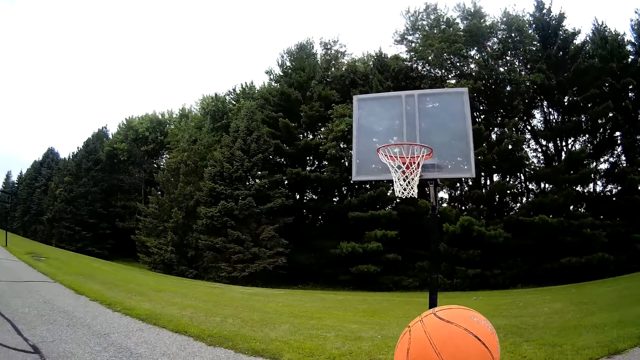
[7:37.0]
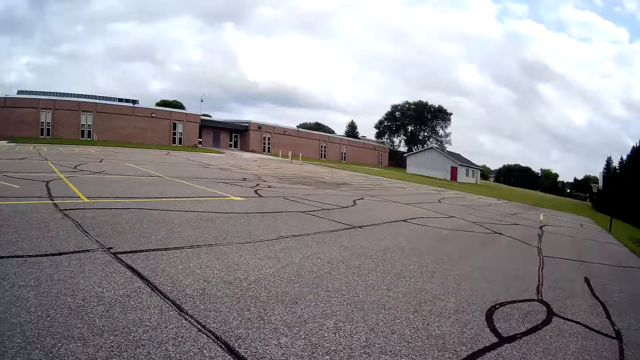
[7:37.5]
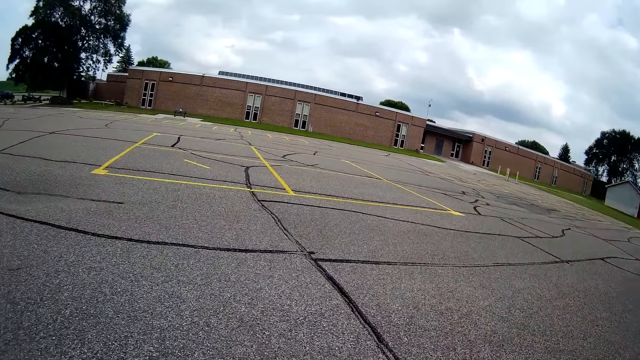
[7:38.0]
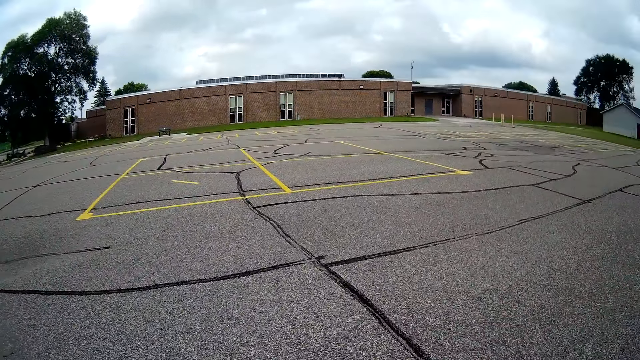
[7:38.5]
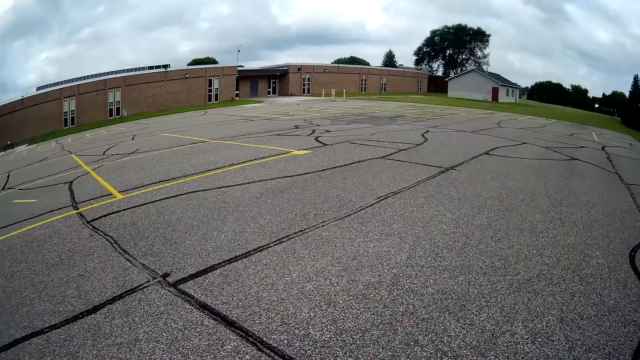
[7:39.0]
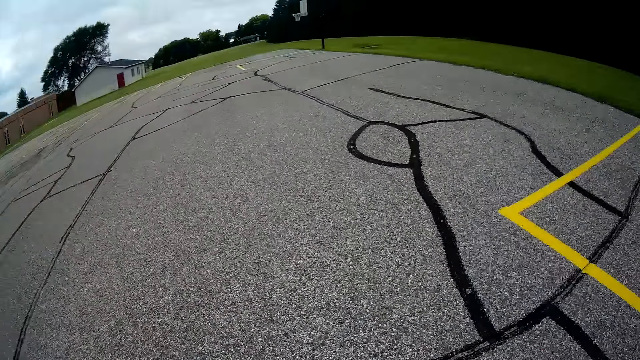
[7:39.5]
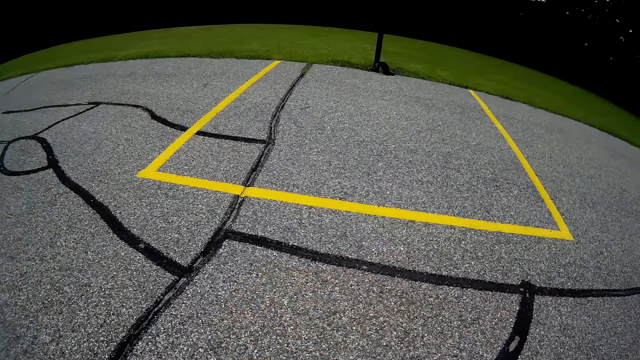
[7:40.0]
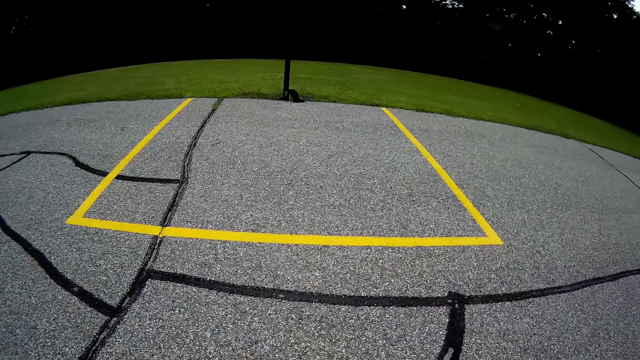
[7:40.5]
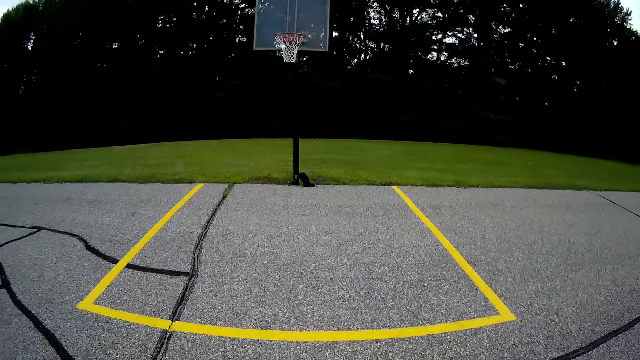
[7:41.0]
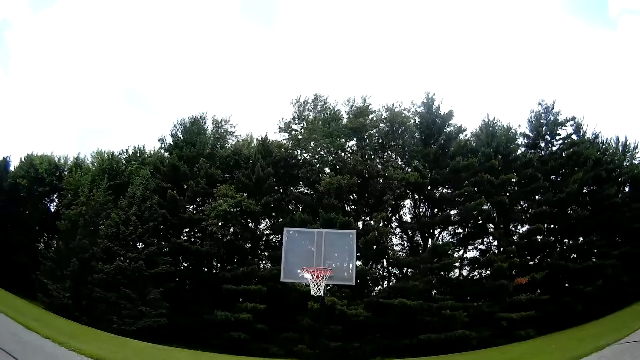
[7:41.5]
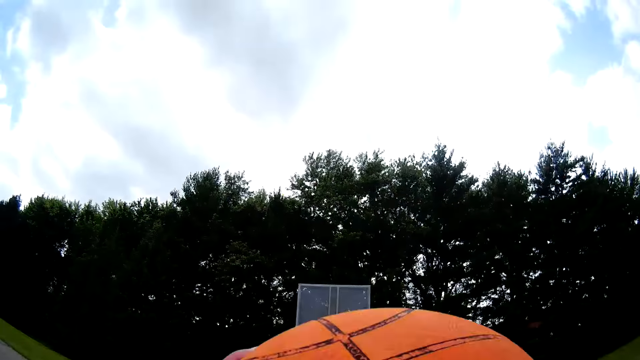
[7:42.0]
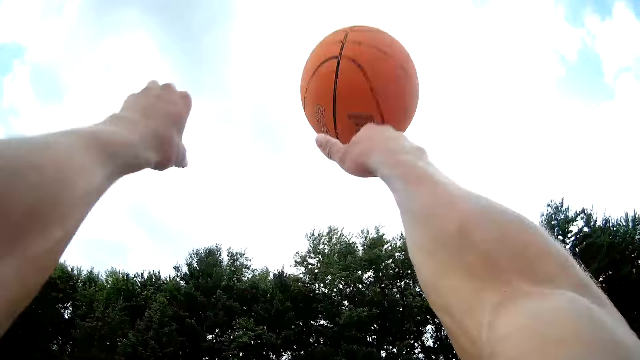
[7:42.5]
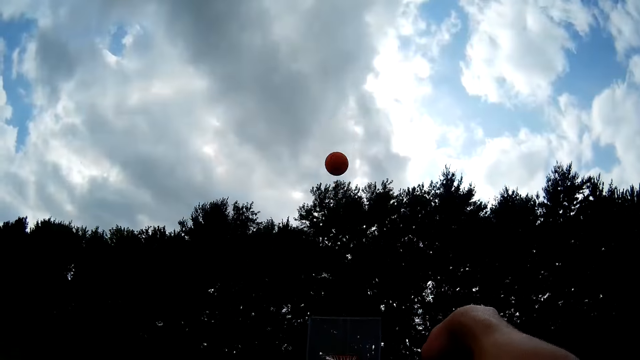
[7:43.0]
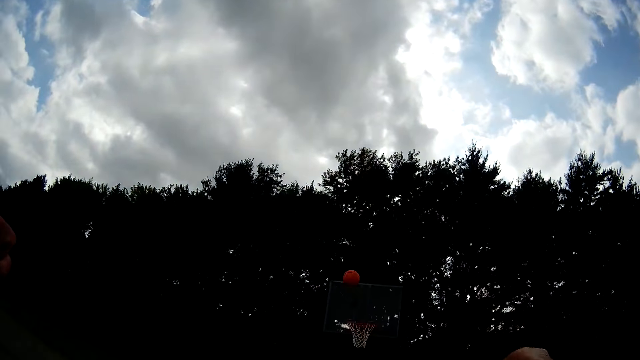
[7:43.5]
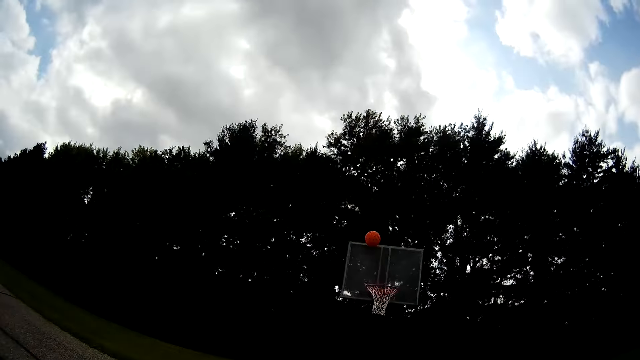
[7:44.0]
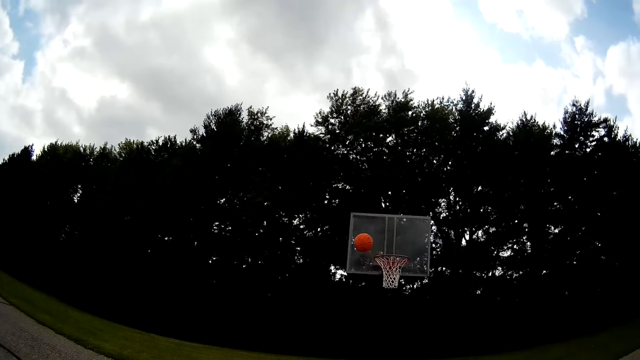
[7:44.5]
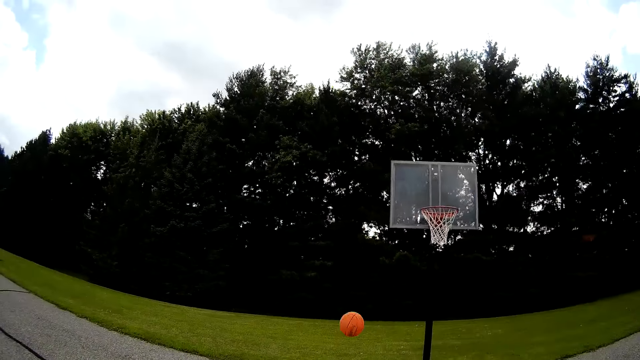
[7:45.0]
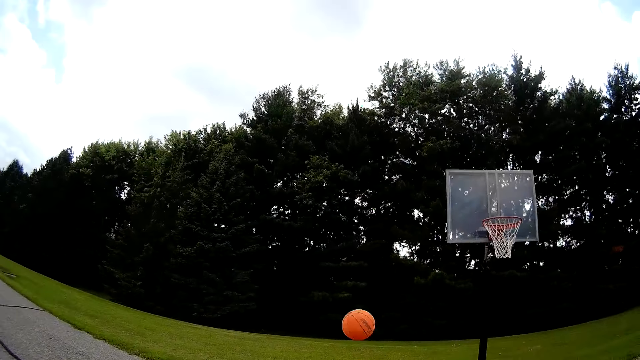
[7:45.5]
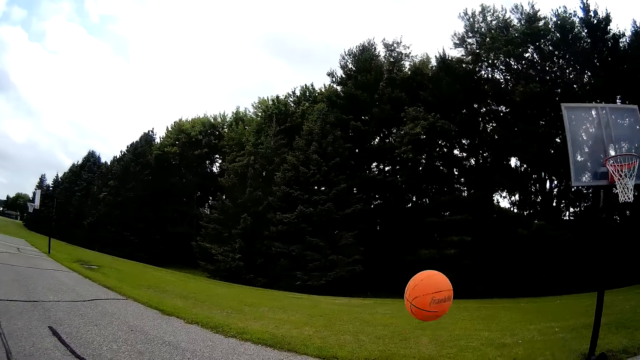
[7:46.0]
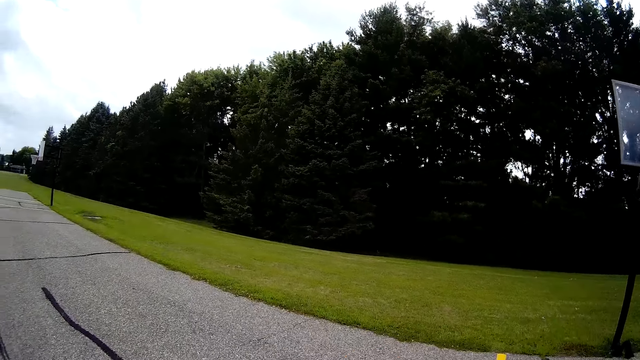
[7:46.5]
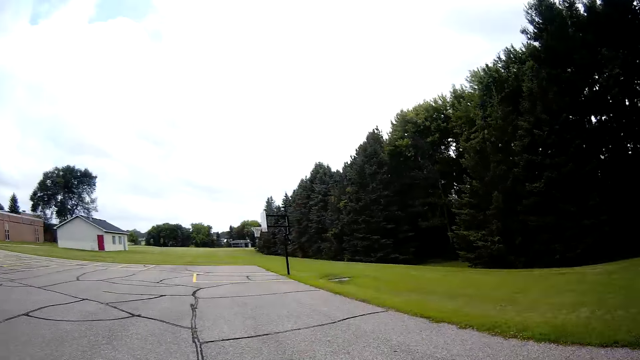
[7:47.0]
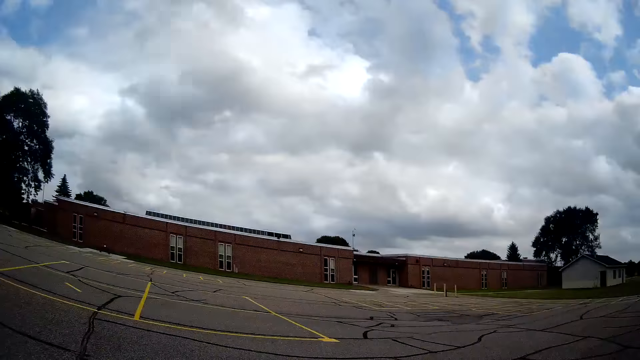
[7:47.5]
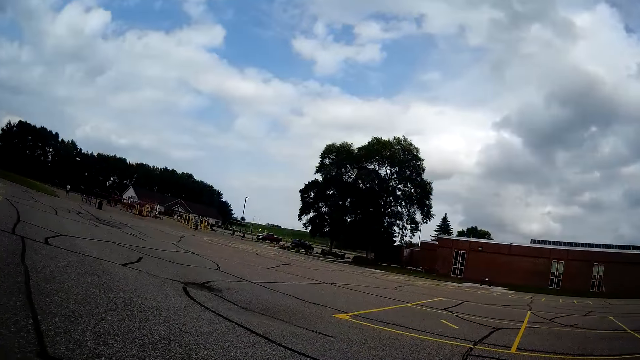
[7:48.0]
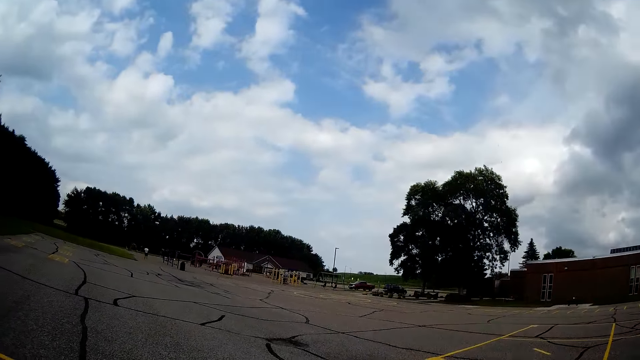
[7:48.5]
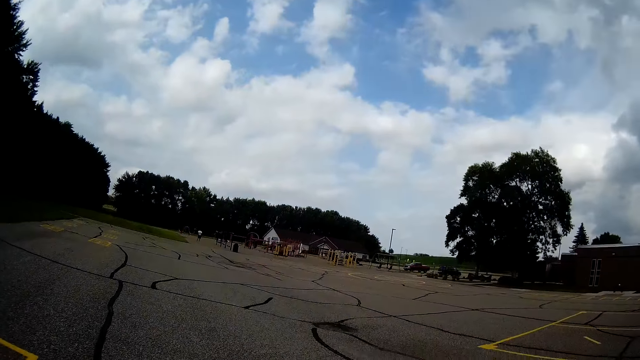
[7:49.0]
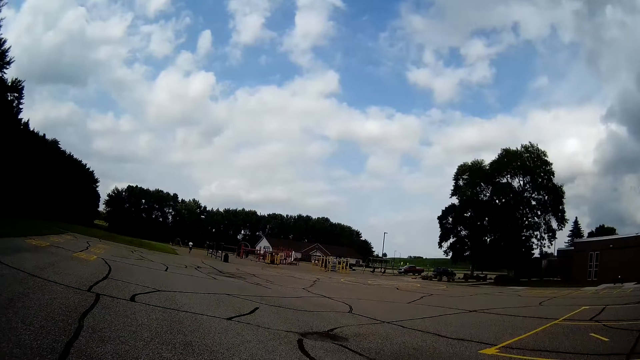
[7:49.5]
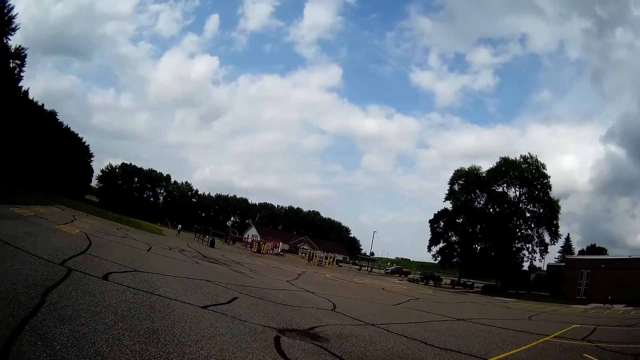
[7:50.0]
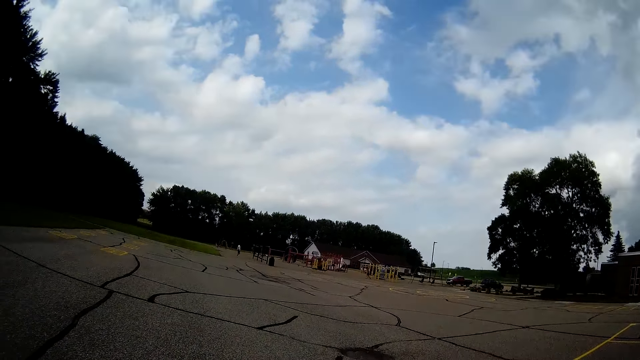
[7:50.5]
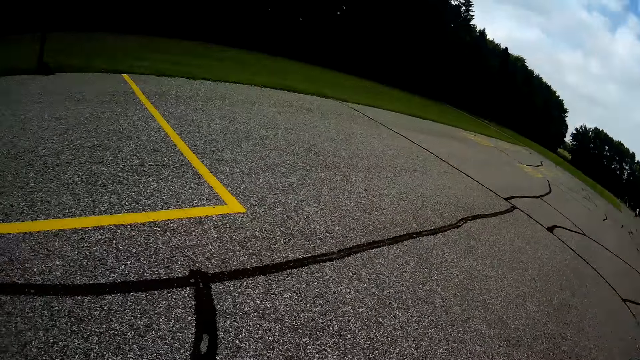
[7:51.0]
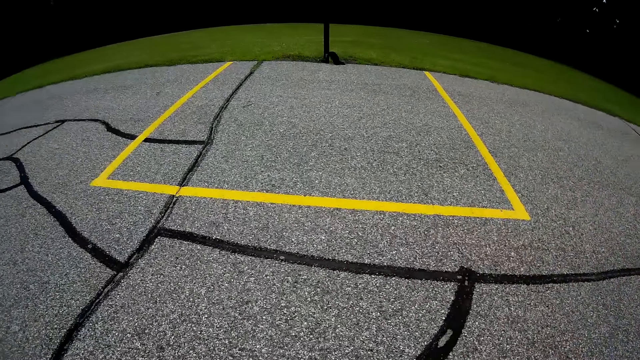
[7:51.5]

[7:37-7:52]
The camera wearer looks around the basketball court. They bounce the basketball on the basketball court. They walk on the basketball court. They try throwing the ball through the basketball hoop. They walk towards the ball. They run towards the basketball. They catch the ball. They walk on the basketball court. They bounce the ball on the ground.

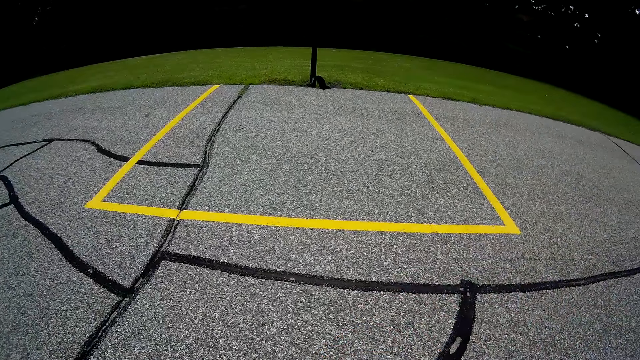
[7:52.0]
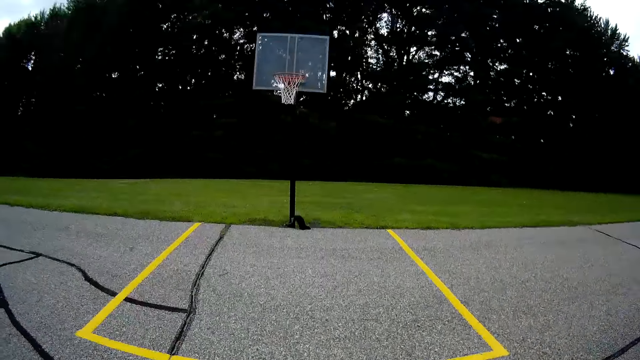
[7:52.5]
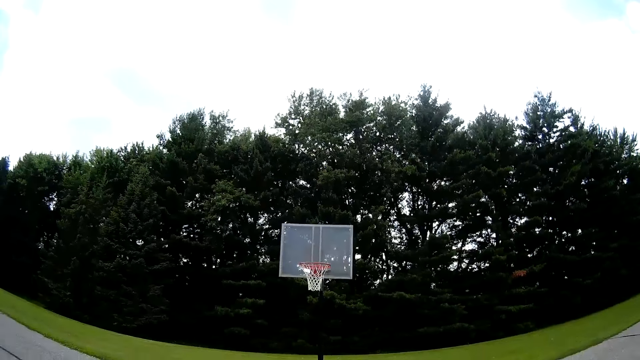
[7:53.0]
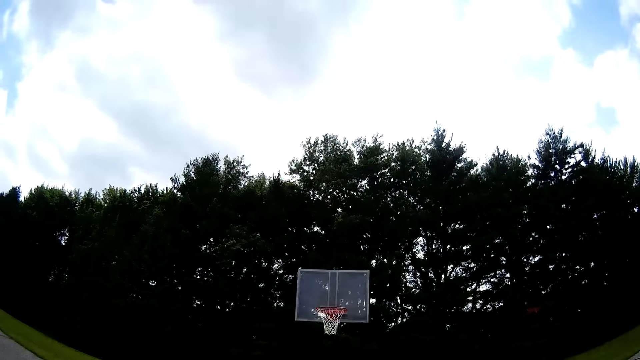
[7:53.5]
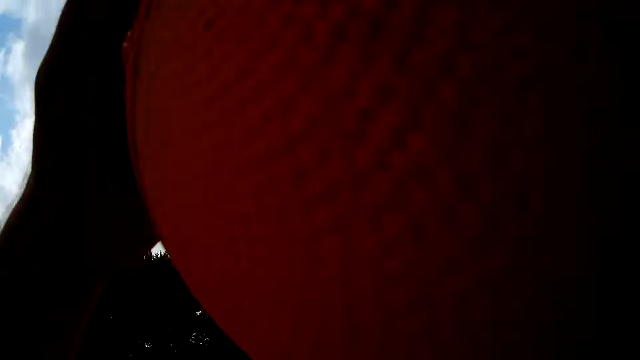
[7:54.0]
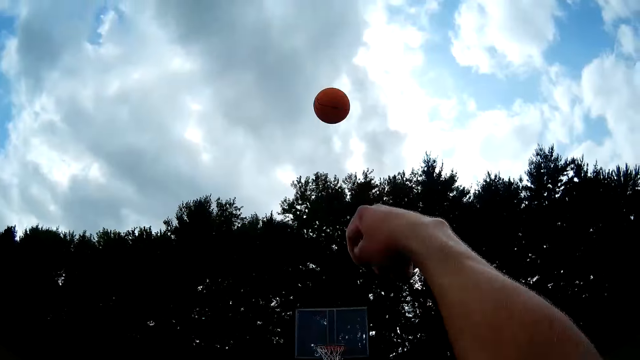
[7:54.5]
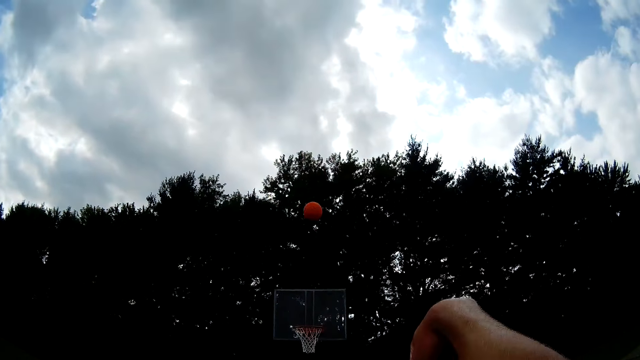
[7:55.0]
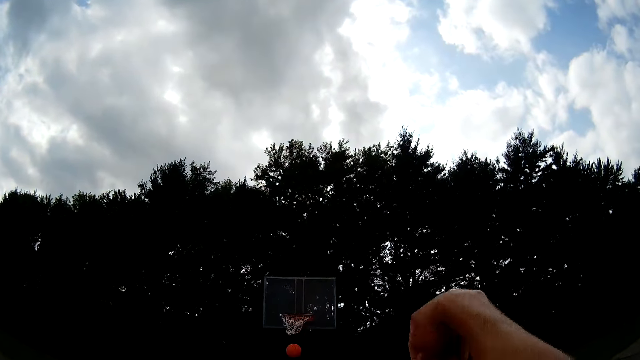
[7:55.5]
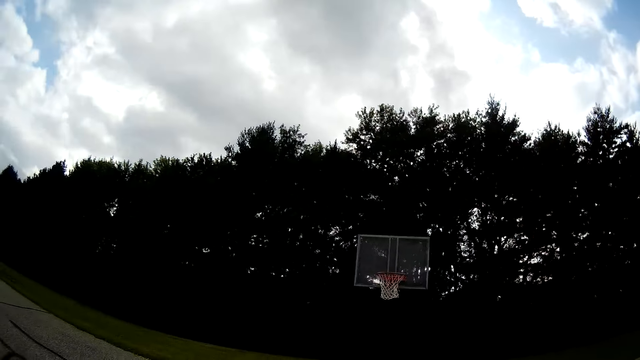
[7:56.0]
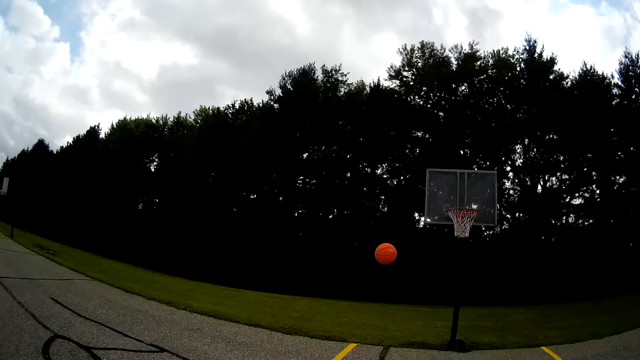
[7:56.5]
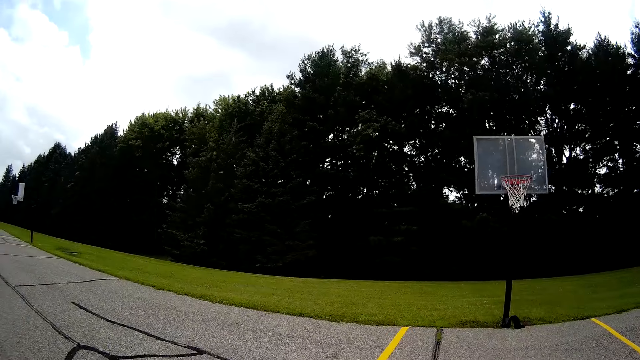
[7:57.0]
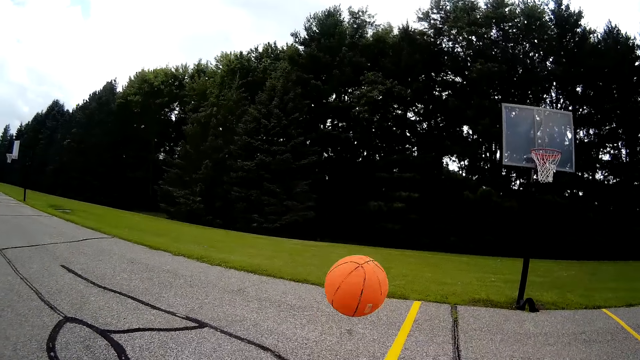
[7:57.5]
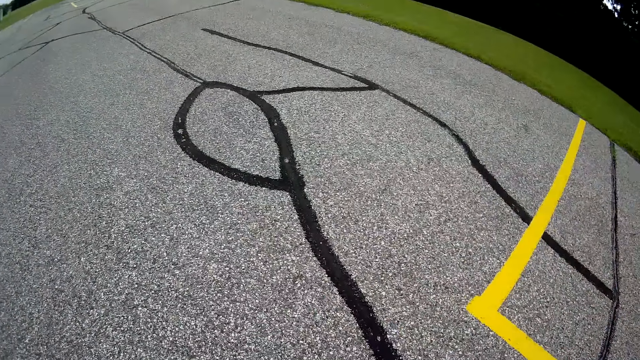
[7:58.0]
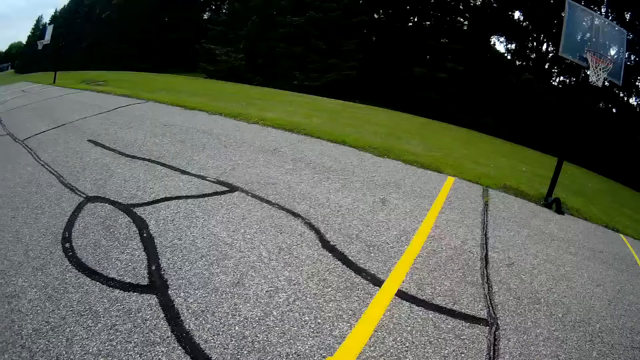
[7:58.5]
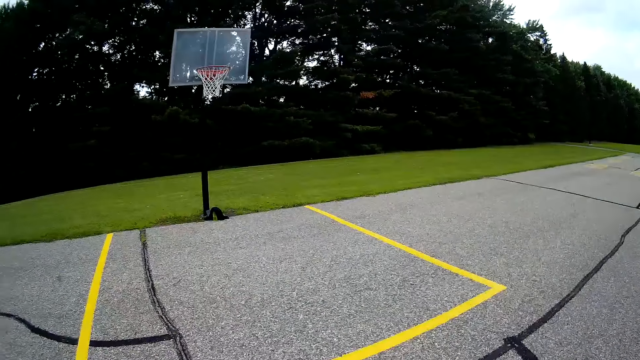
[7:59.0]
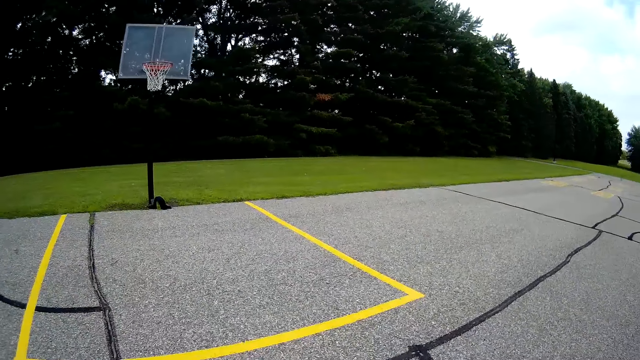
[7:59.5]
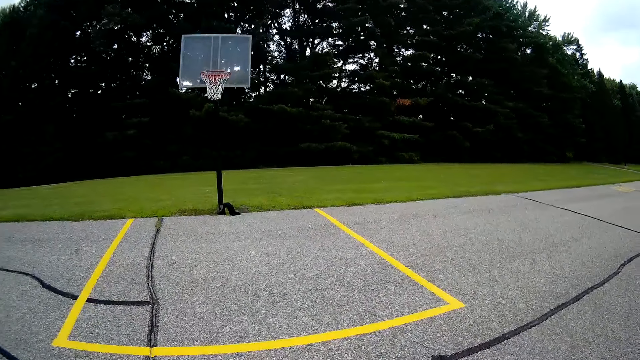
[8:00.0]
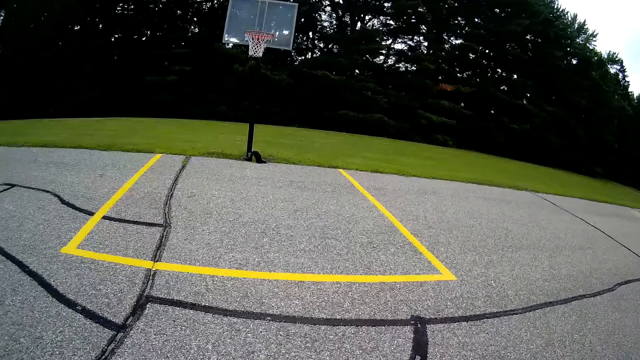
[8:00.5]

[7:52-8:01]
The camera wearer throws the ball through the basketball hoop. They make the basket. They walk towards the basketball. They catch the ball. They bounce the ball on the ground.
